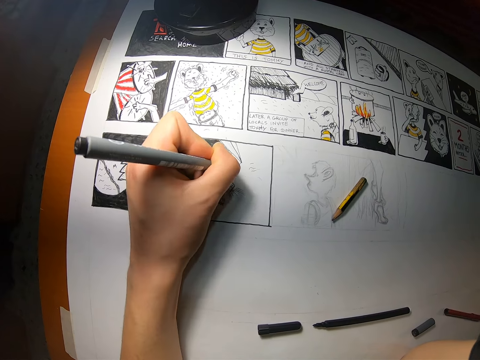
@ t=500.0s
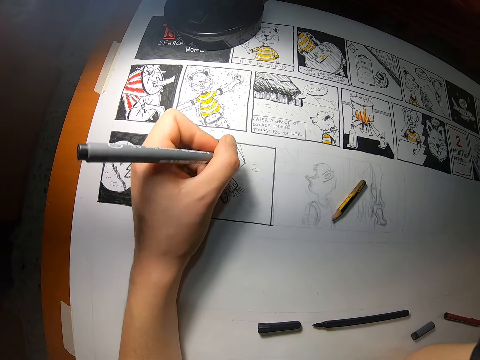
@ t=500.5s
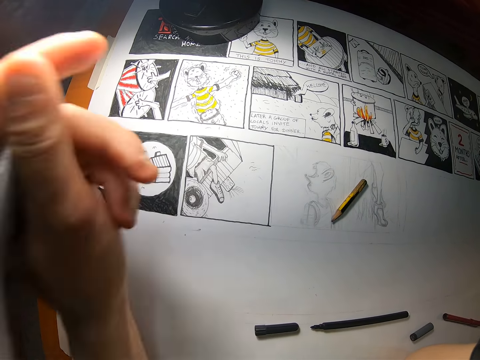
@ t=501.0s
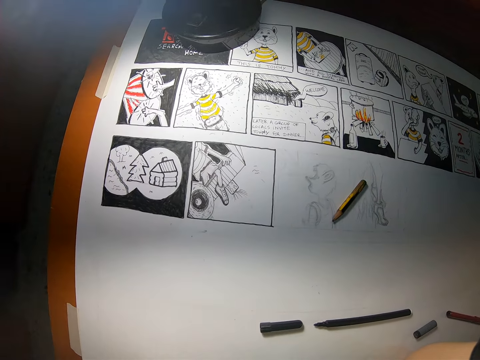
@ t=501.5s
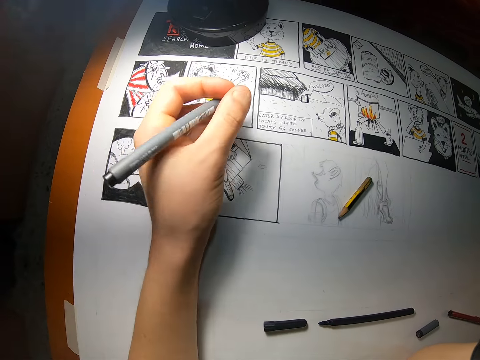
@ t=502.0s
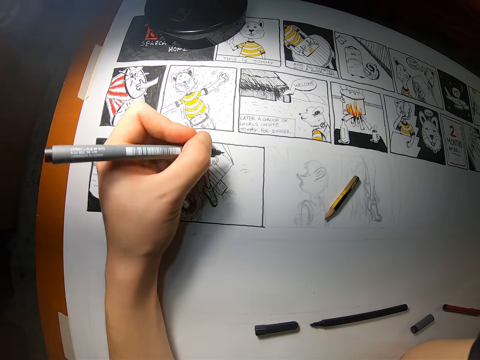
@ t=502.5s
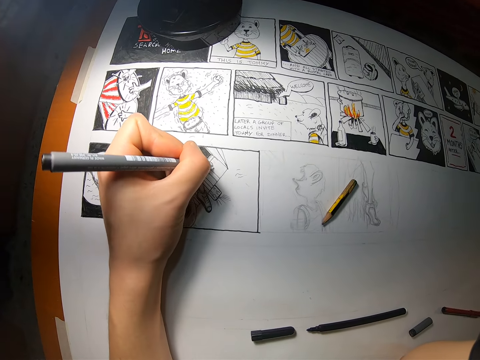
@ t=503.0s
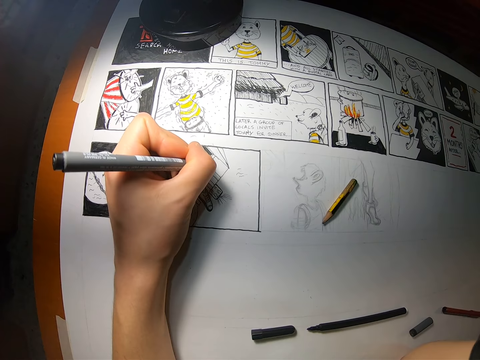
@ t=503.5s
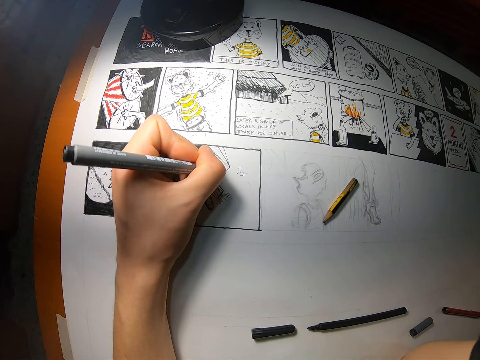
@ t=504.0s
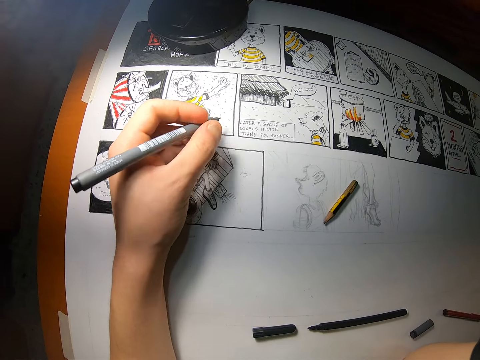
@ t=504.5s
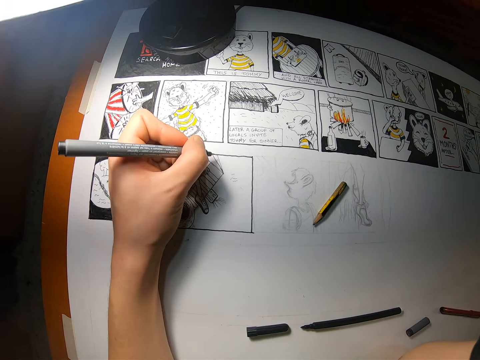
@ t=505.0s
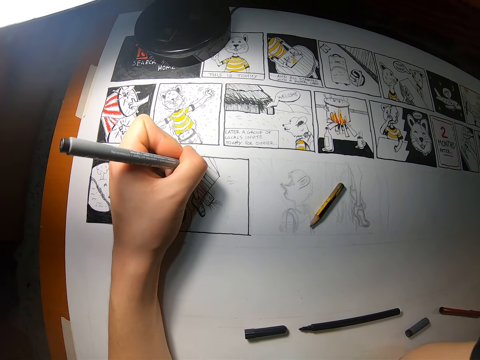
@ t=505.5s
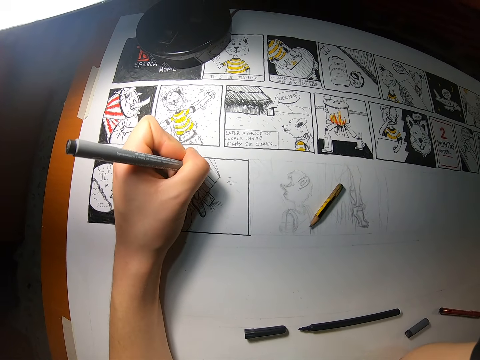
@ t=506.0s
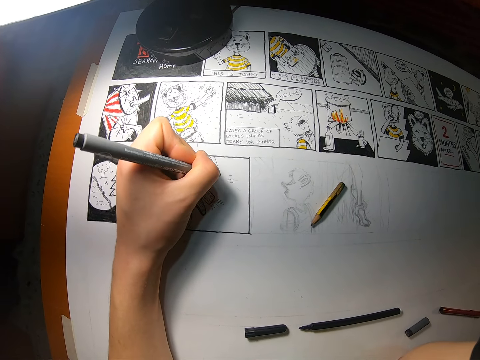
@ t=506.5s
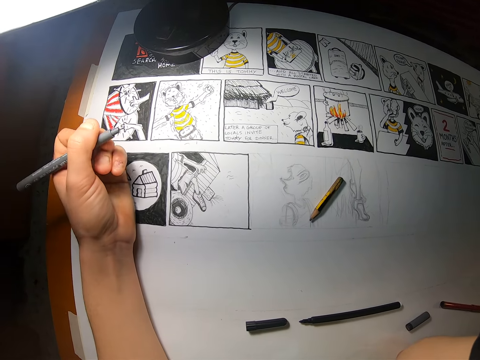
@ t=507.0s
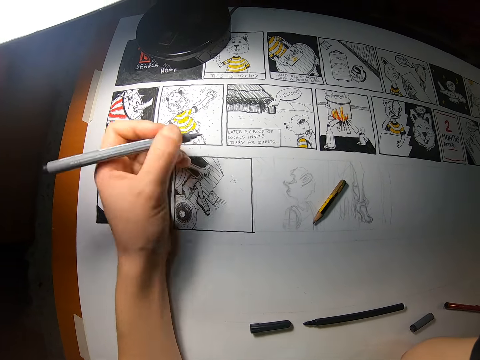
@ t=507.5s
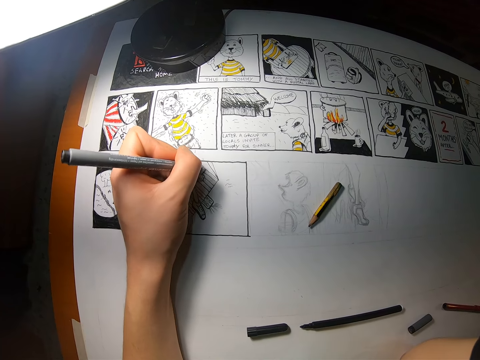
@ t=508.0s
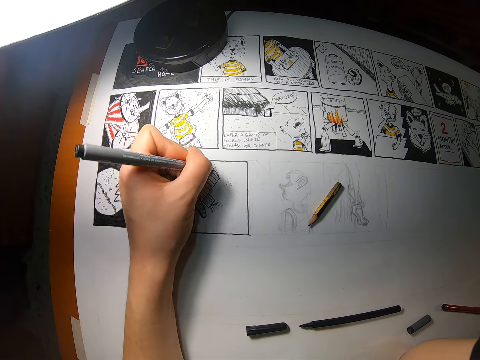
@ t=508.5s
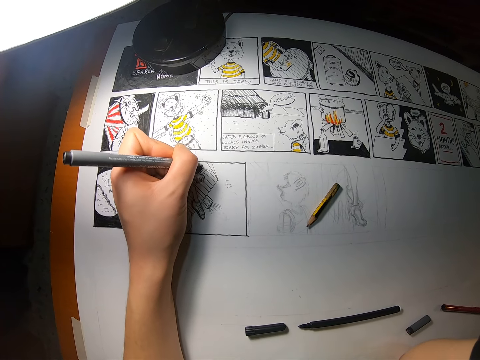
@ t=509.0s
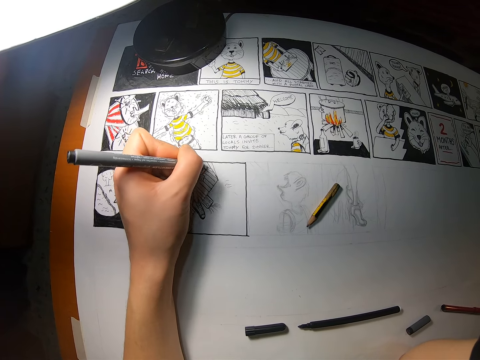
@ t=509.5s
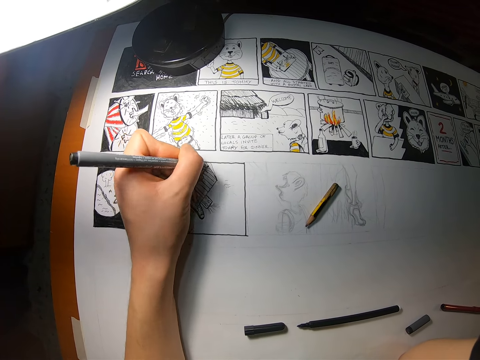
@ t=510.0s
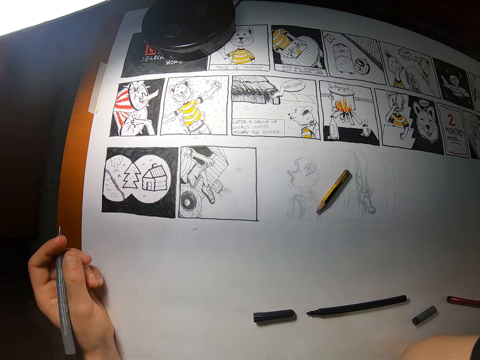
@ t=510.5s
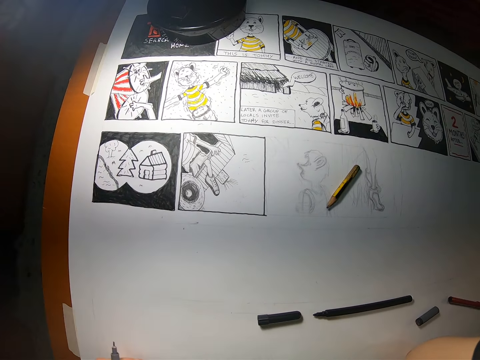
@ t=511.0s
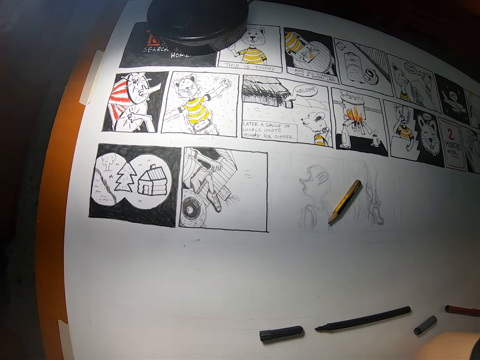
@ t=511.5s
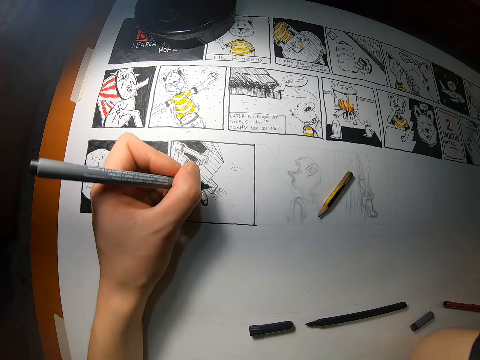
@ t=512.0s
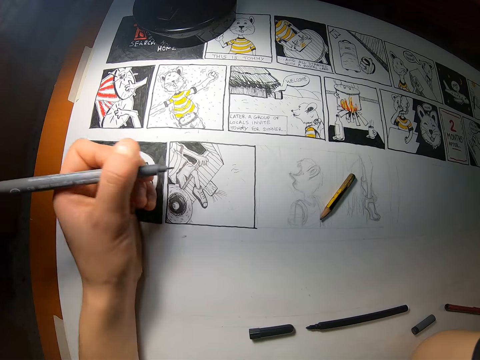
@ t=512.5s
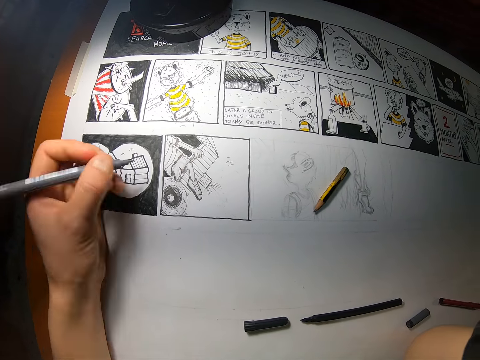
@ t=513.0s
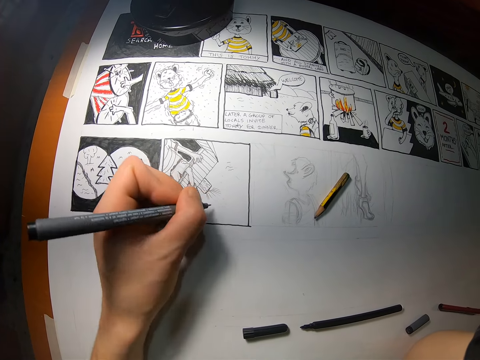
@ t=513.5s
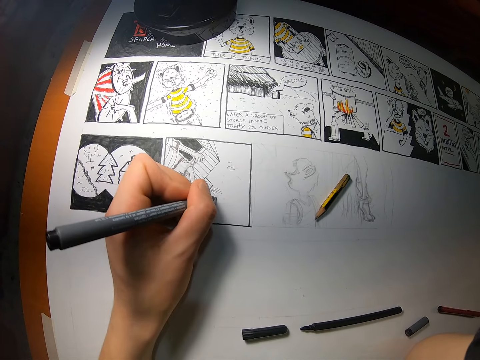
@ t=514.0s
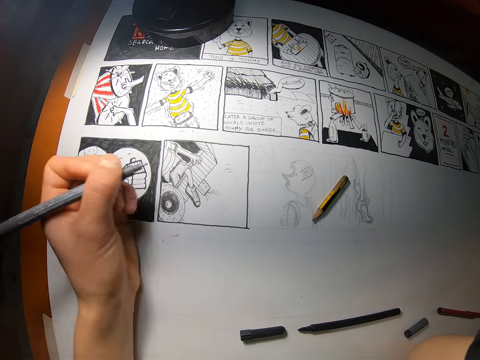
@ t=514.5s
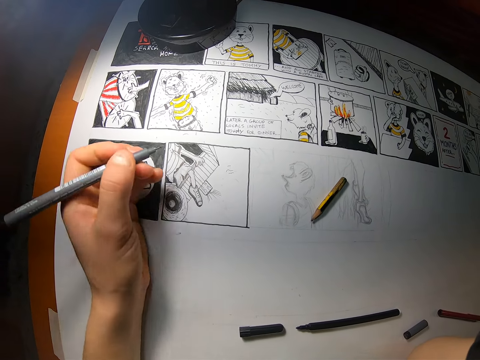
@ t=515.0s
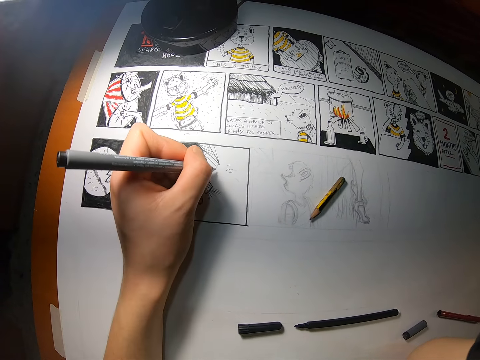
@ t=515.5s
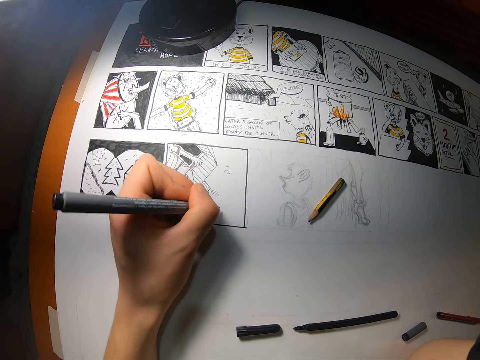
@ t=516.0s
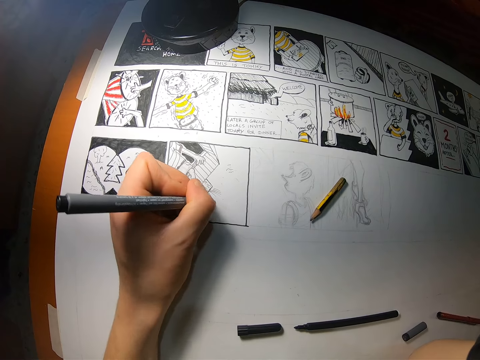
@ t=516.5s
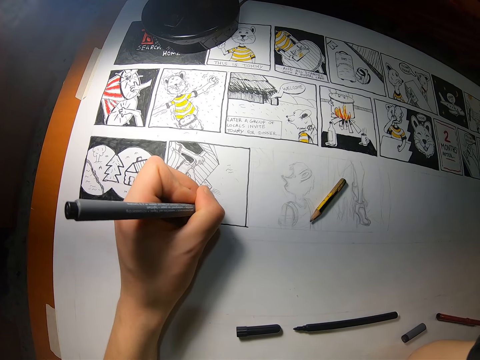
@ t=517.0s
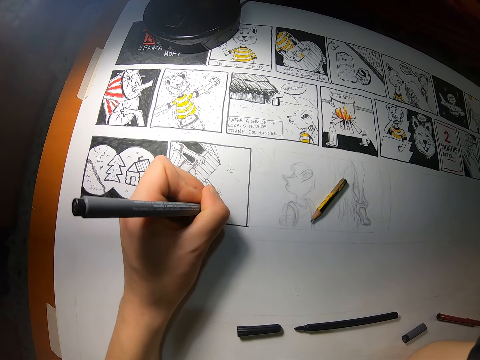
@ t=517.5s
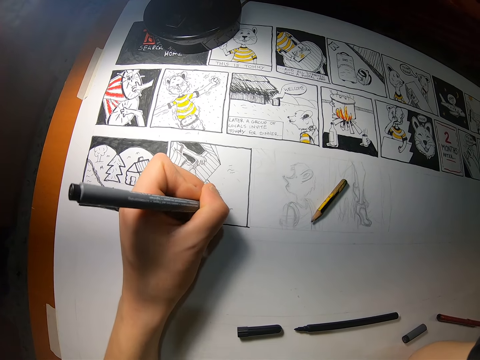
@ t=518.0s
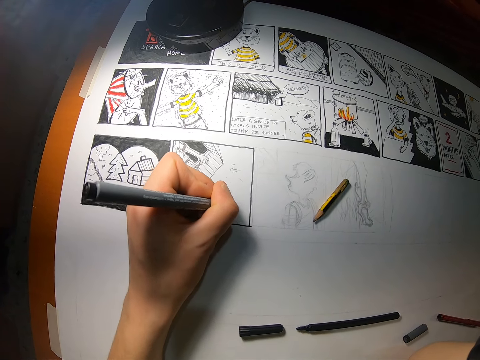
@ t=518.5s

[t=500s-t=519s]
The camera wearer raises her left hand towards something. She adjusts the camera on her head with her left hand. She withdraws her left hand from something. She draws on the cardboard with the pen in her left hand. She withdraws her left hand from the paper. She draws on the paper.

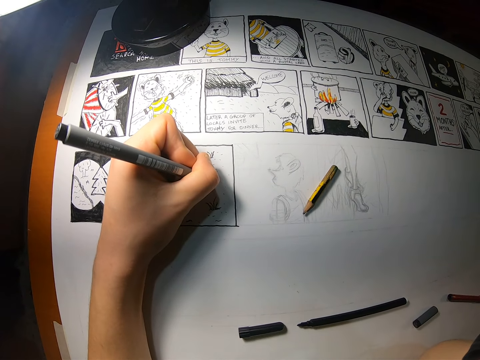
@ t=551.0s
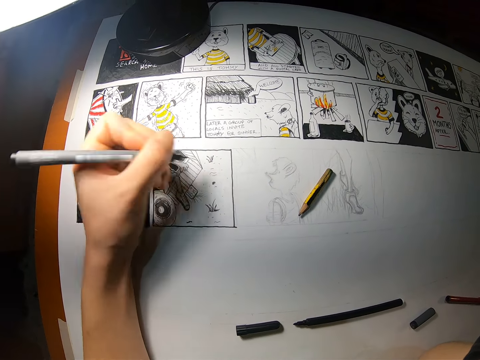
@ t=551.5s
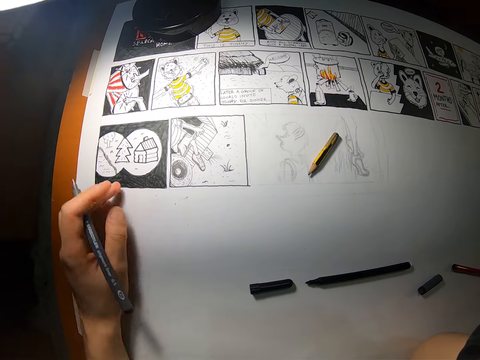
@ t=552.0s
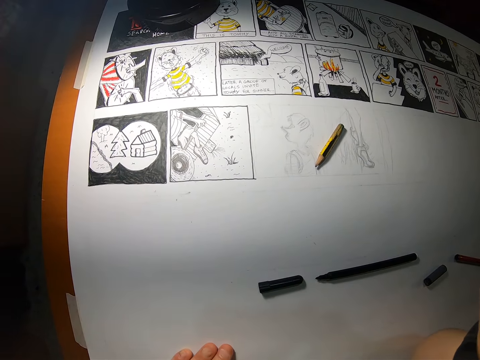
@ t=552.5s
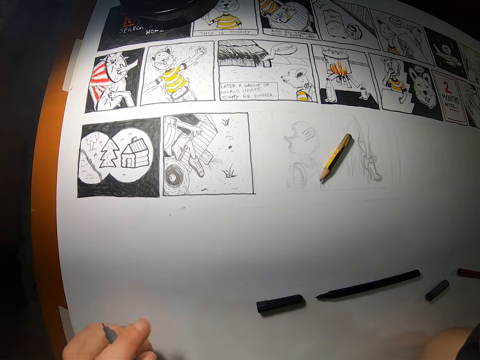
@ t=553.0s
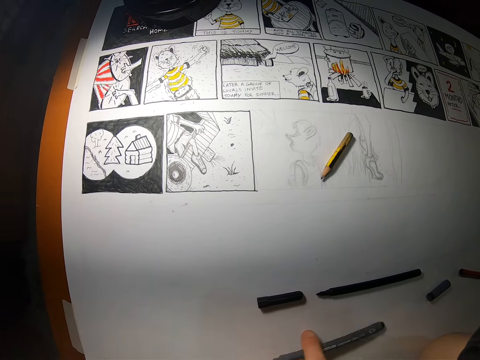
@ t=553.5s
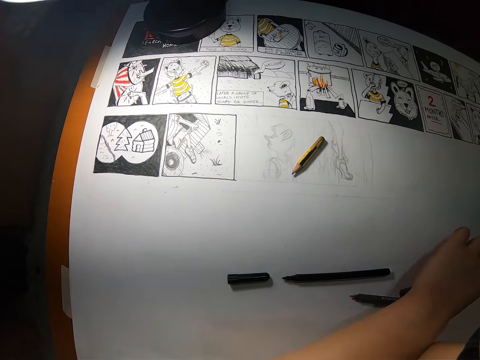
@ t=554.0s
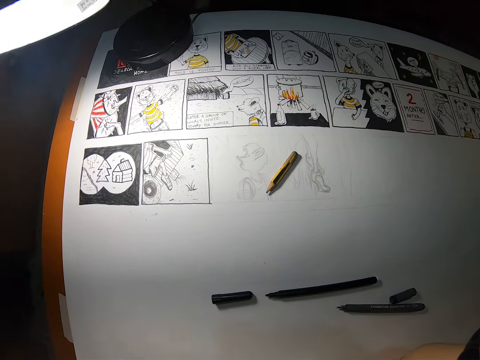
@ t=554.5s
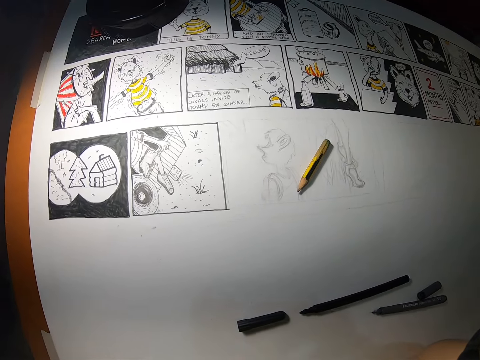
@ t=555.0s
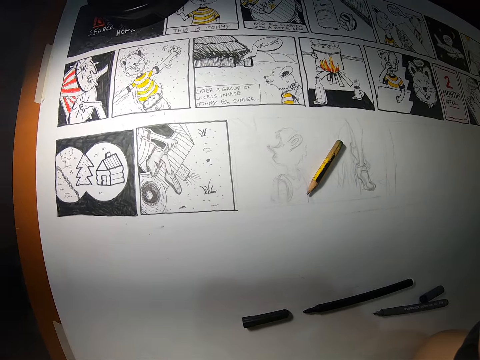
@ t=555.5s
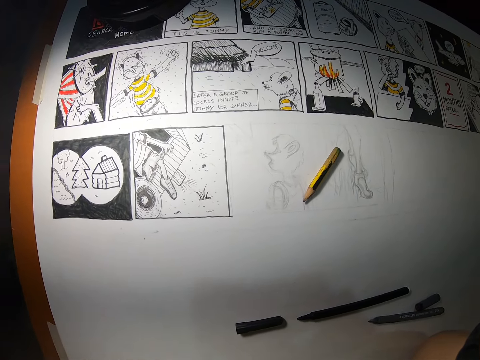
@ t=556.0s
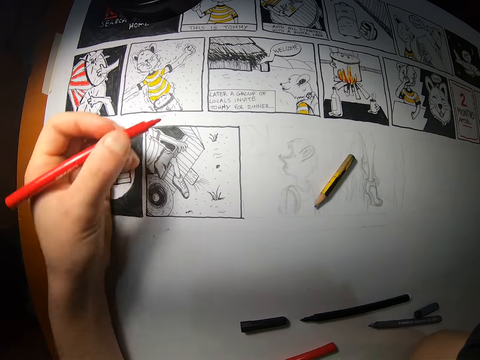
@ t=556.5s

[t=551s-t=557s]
The camera wearer withdraws the left hand from the paper. She drops the pen on the cardboard with her left hand. She picks up a red pen on the cardboard with her left hand.
